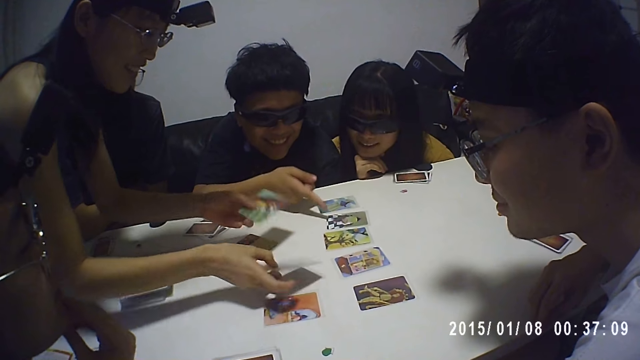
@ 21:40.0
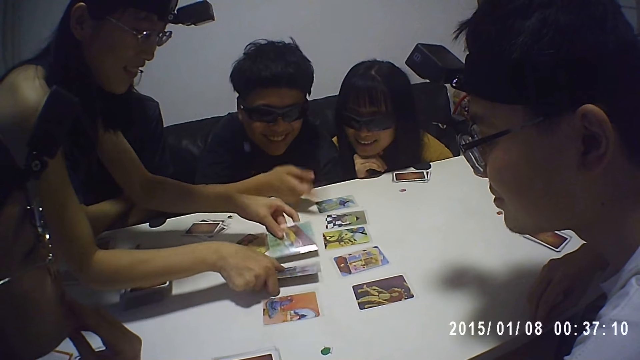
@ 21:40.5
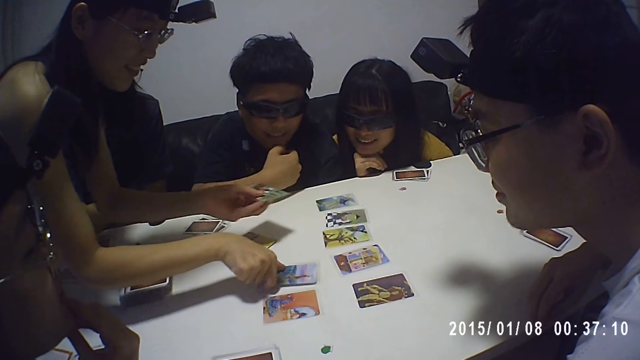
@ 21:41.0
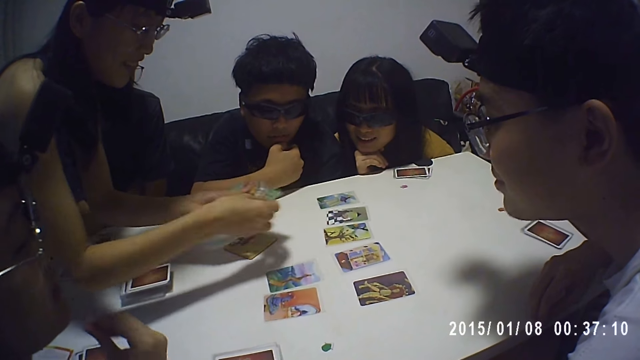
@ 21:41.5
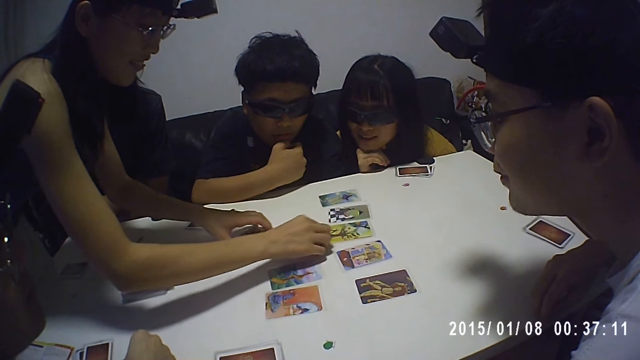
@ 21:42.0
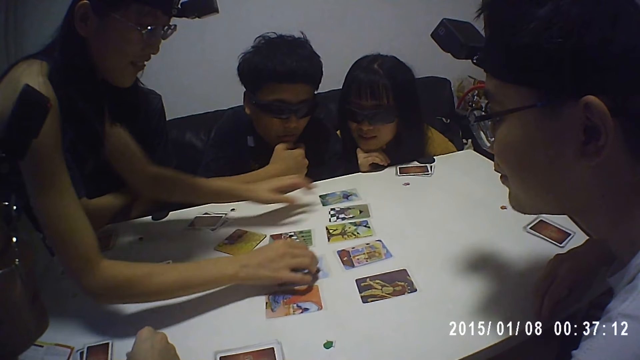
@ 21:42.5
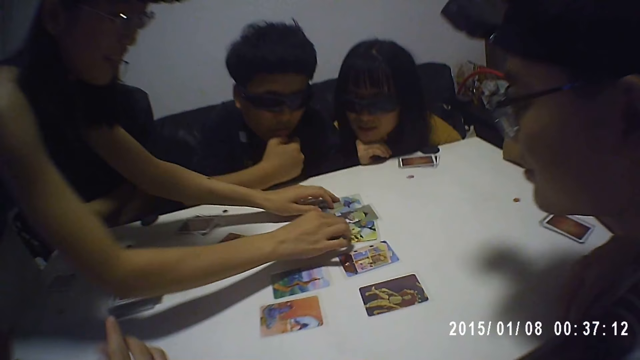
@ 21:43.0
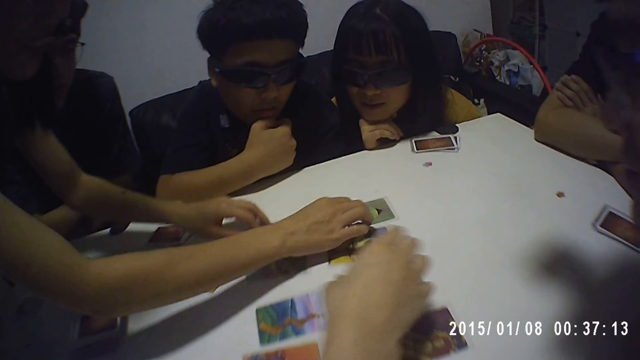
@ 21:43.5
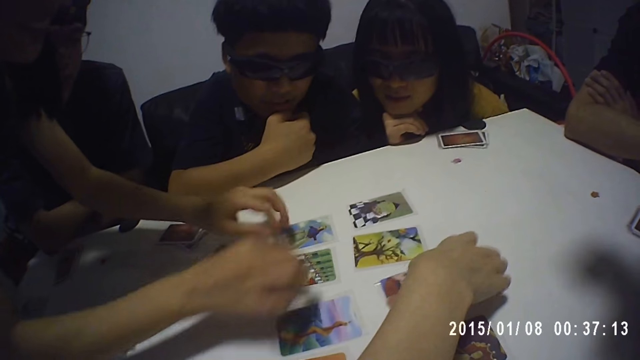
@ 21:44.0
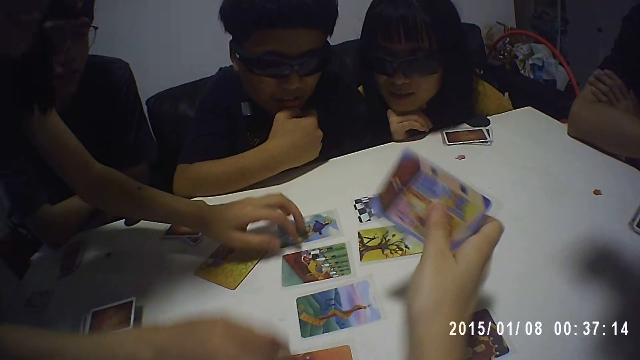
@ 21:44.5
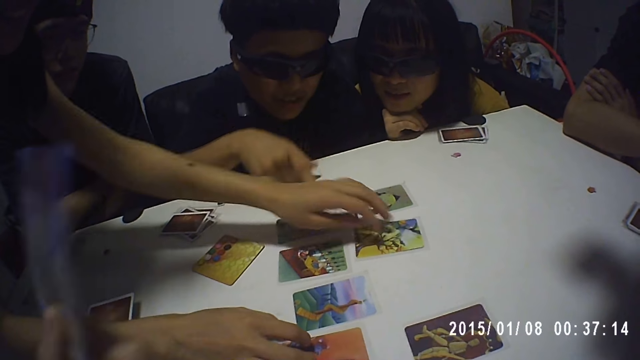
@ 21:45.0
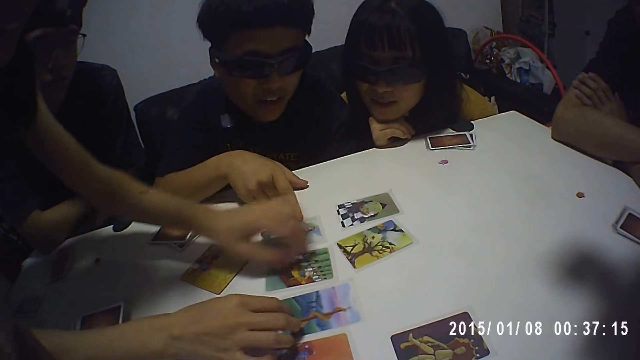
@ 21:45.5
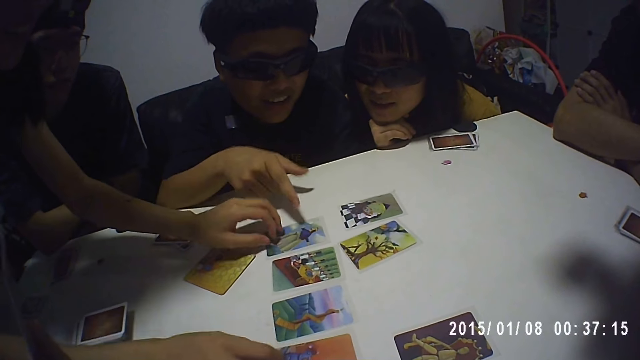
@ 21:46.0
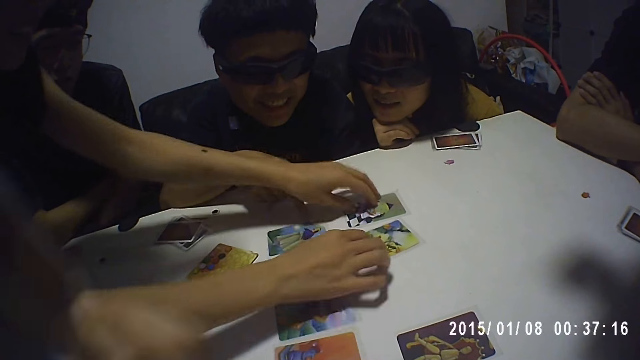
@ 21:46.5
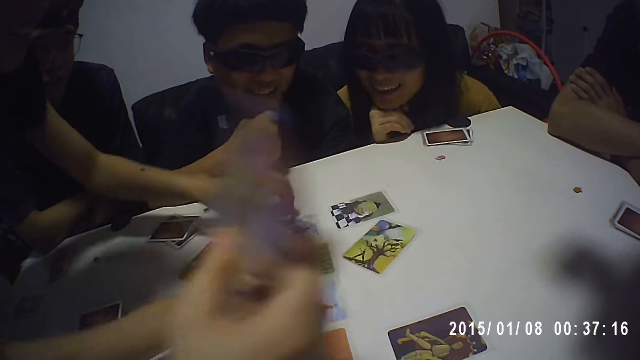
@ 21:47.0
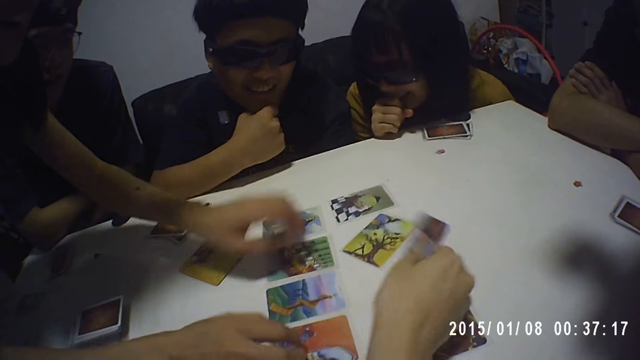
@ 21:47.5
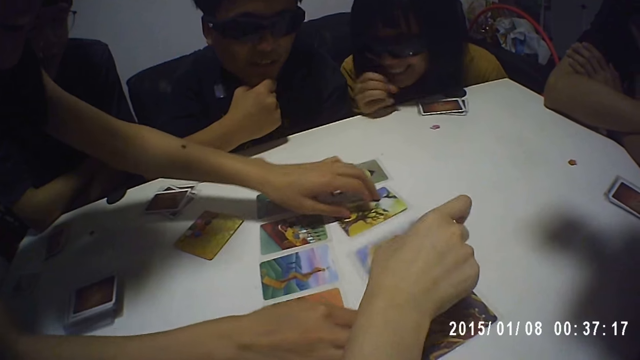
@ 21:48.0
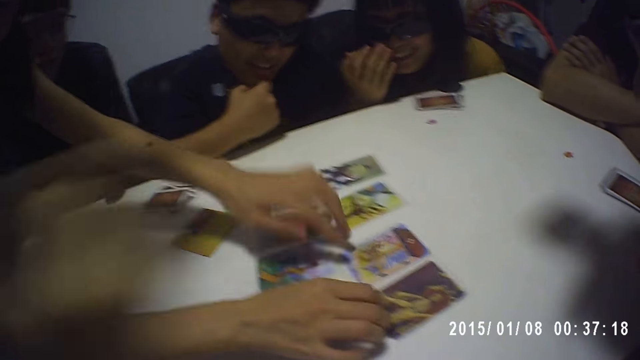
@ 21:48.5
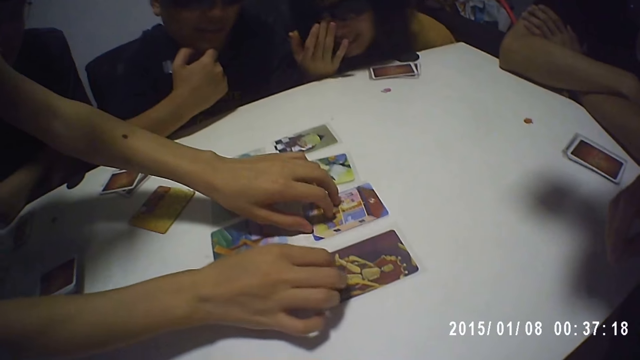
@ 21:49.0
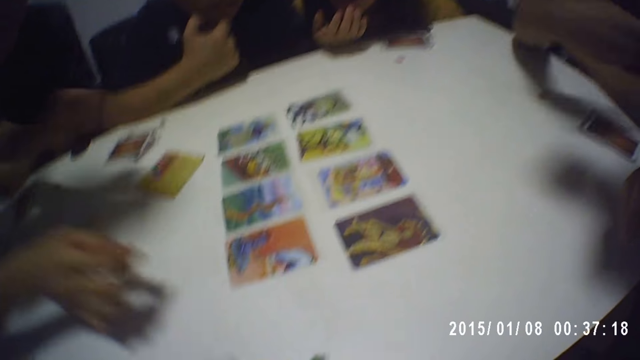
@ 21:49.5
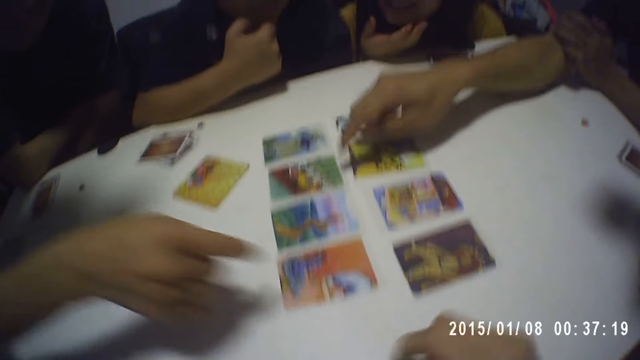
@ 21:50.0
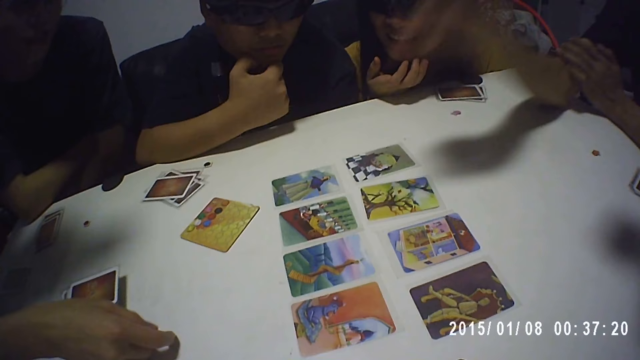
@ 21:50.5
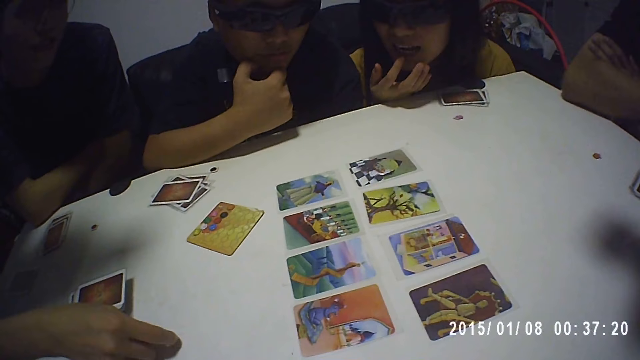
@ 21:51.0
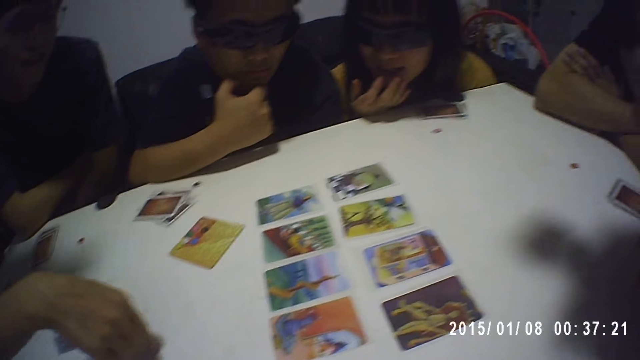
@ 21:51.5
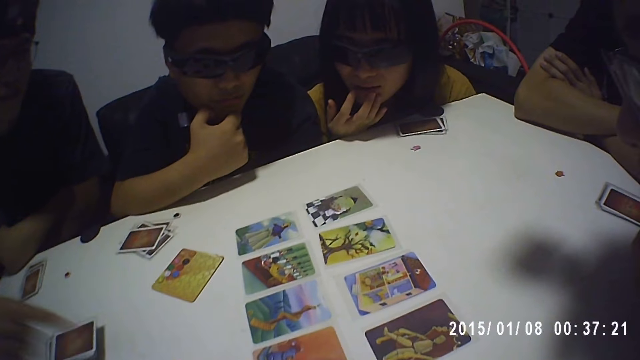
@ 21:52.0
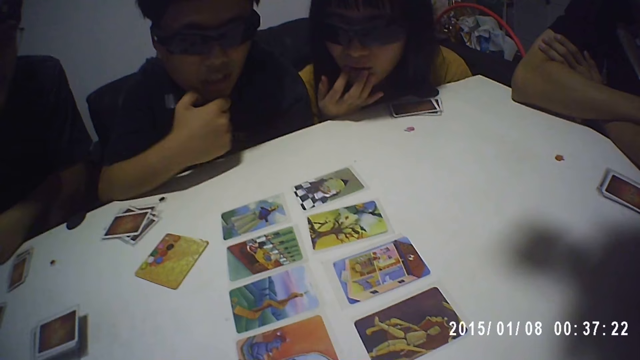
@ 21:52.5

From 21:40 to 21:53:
A person picks a card from the table. The camera wearer picks a card from the table. The person puts the card on the table. Another person points to a card on the table.

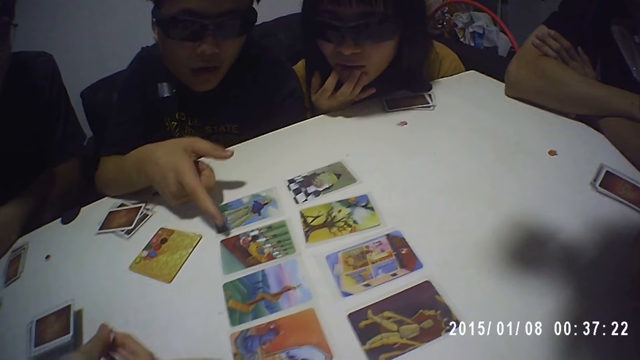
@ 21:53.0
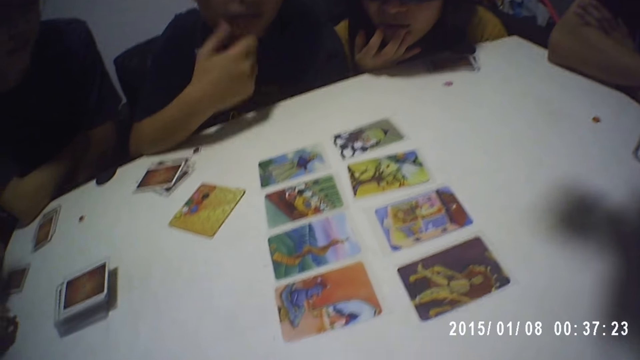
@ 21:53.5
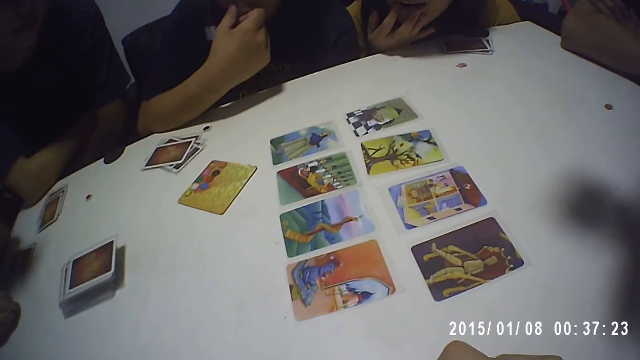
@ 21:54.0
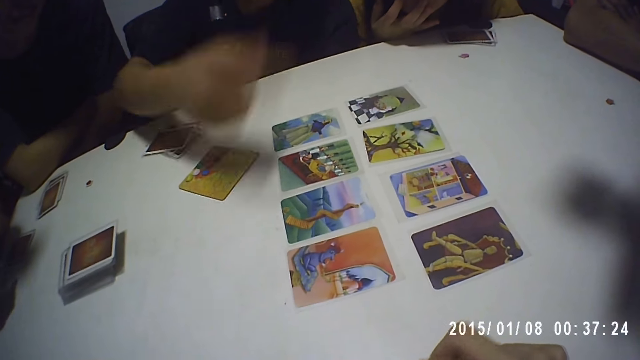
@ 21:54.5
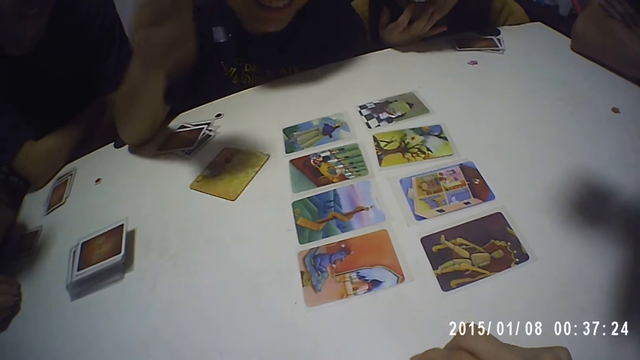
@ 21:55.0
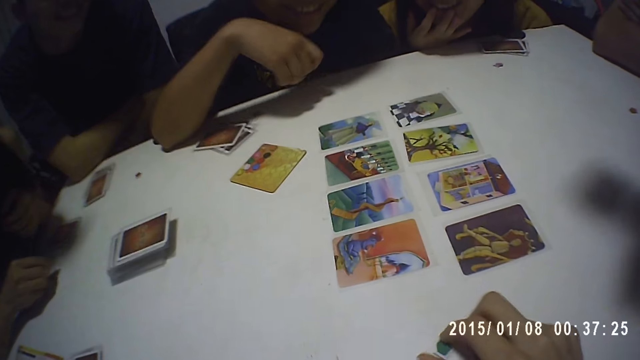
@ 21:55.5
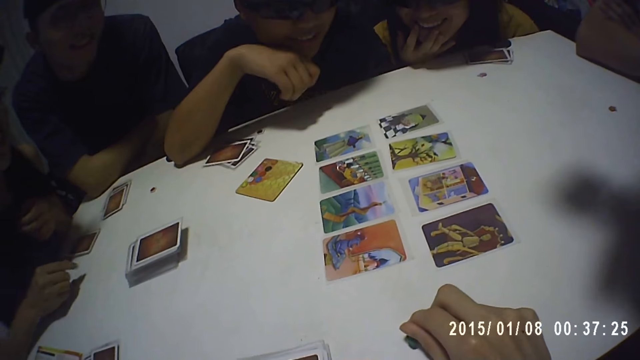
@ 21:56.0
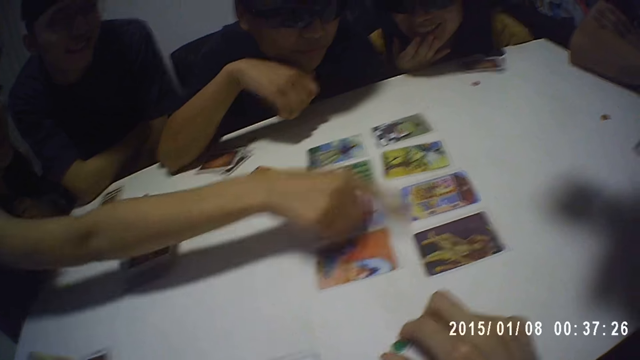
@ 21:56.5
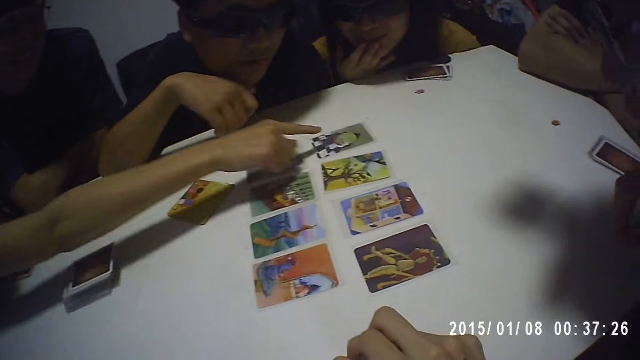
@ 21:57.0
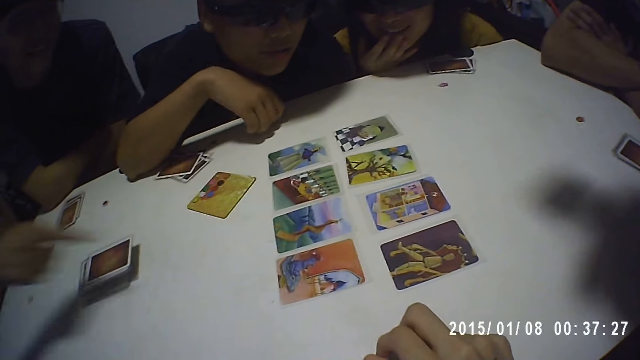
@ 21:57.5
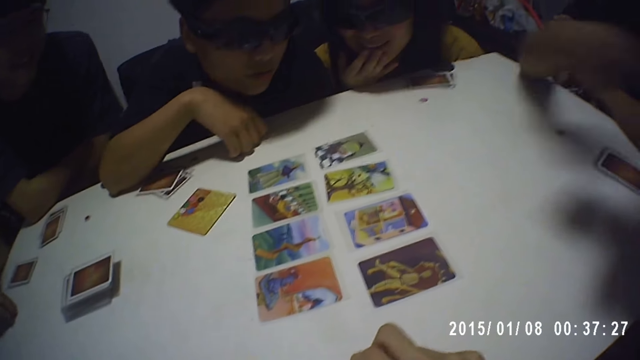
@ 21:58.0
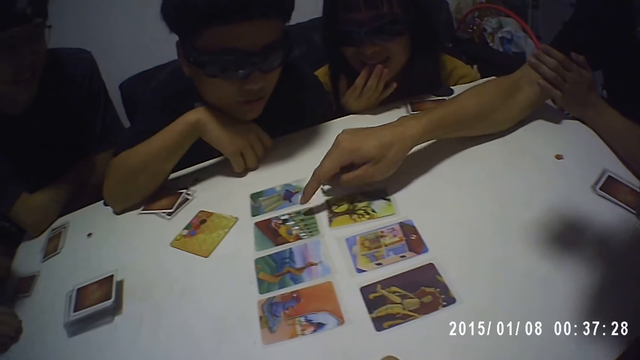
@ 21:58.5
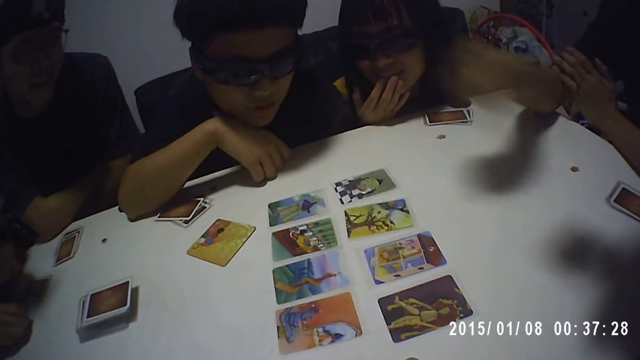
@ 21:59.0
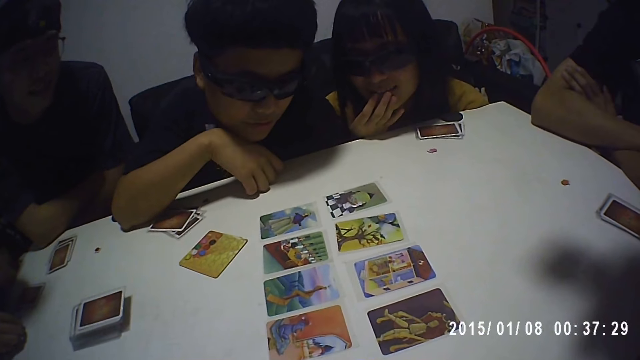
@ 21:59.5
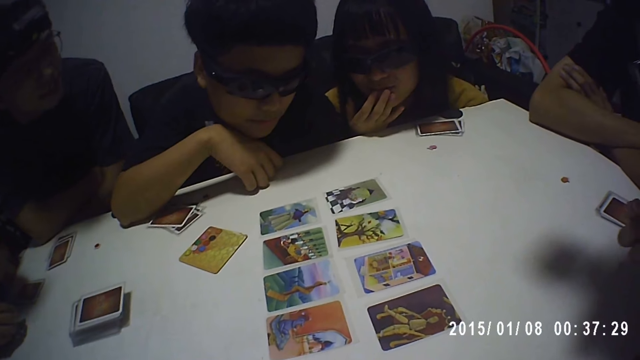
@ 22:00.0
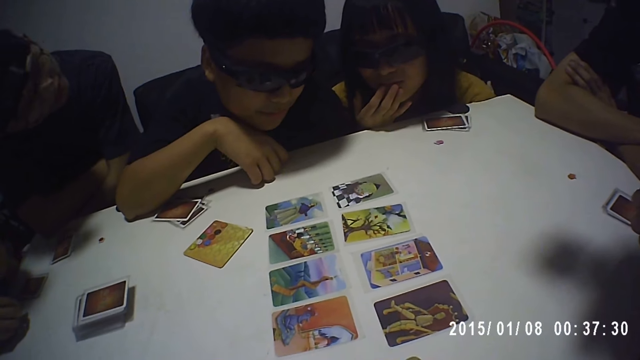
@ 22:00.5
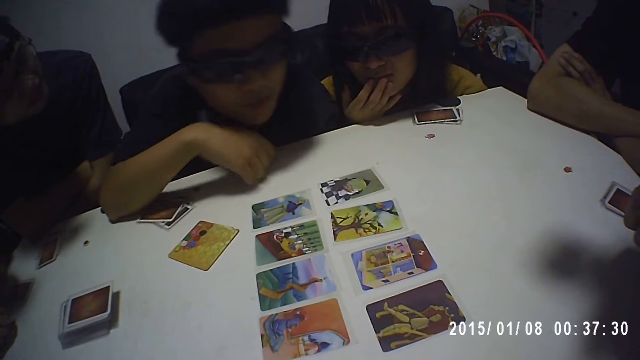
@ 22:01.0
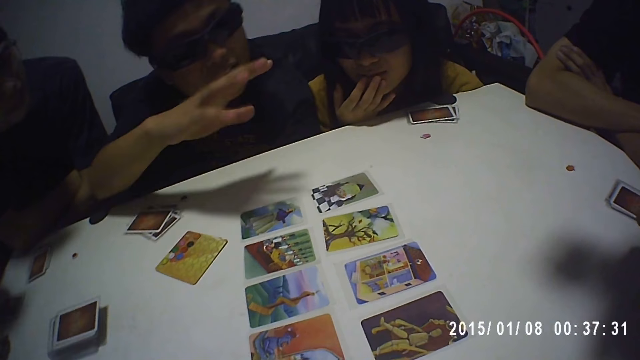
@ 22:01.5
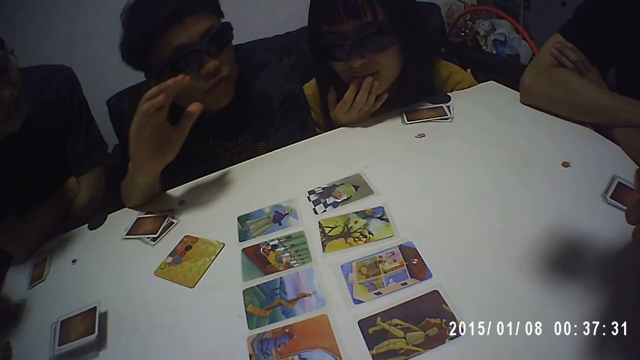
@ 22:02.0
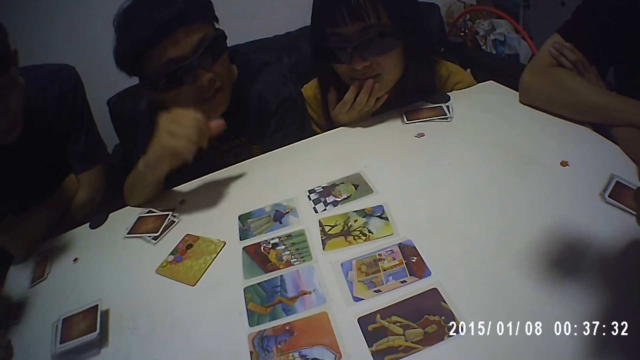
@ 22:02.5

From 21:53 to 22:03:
A man points at the card. The man points at the card again. A person points at the cards. Another person points at the card.
